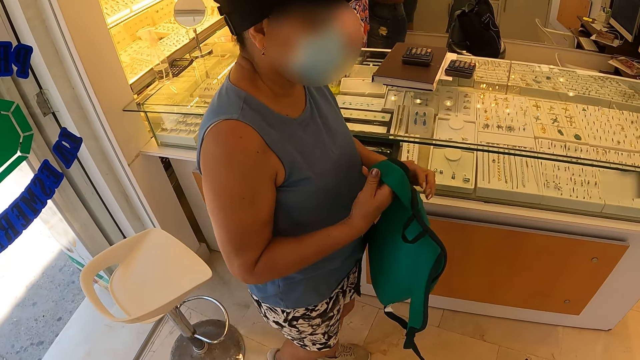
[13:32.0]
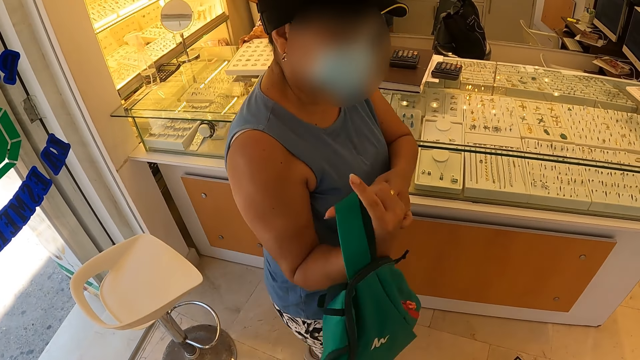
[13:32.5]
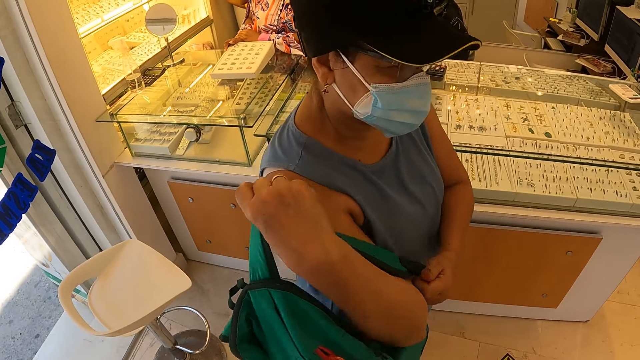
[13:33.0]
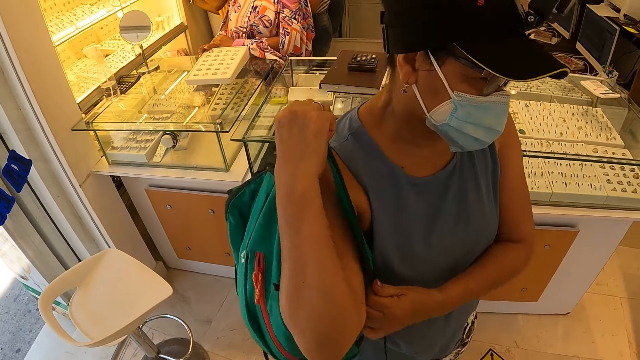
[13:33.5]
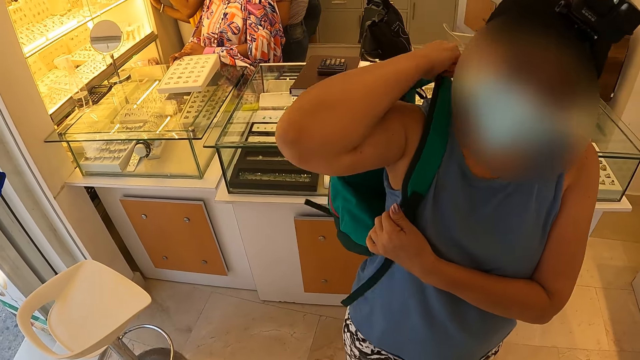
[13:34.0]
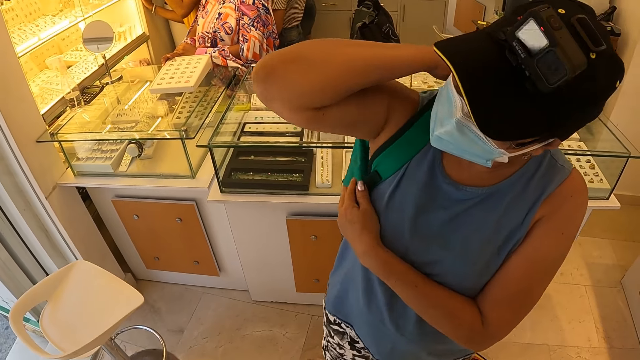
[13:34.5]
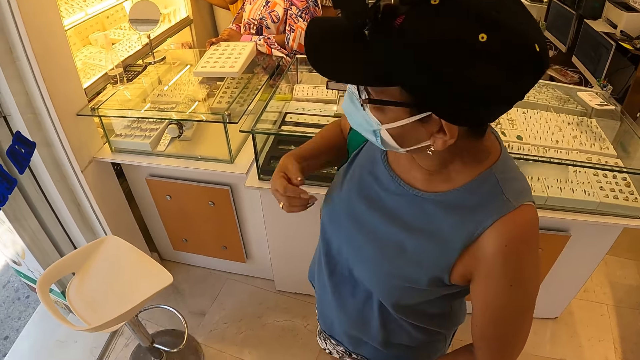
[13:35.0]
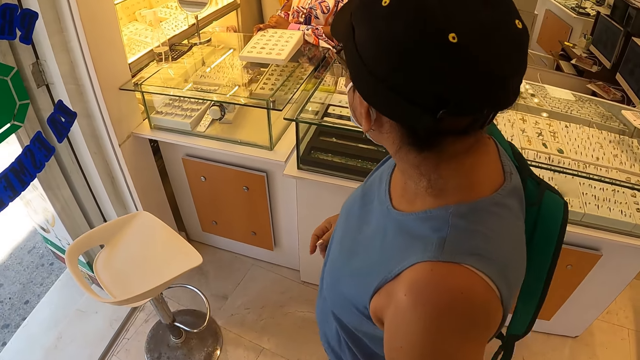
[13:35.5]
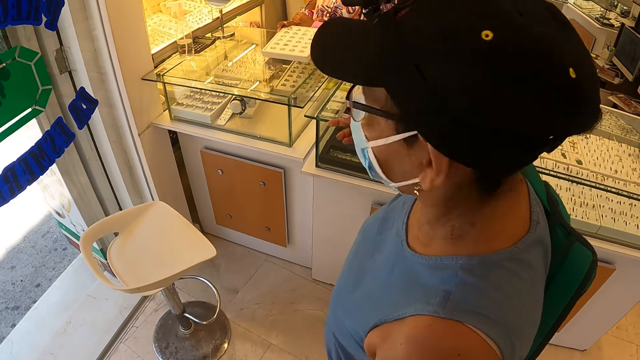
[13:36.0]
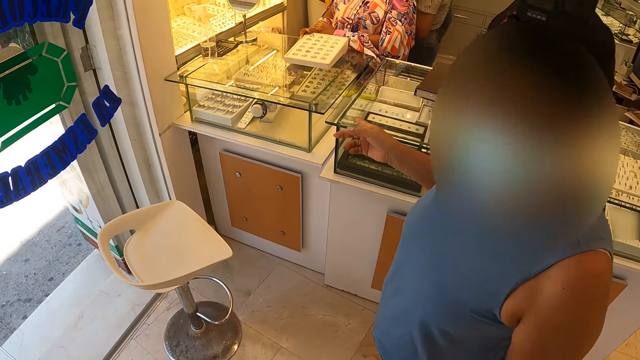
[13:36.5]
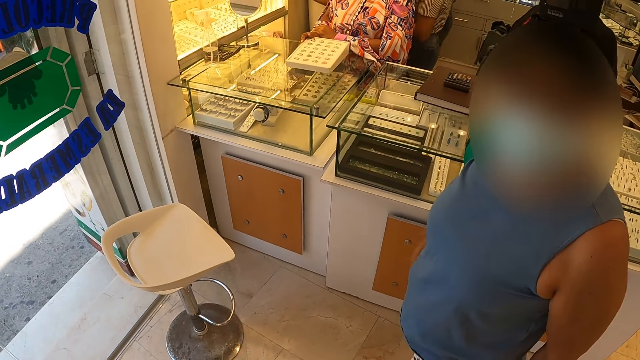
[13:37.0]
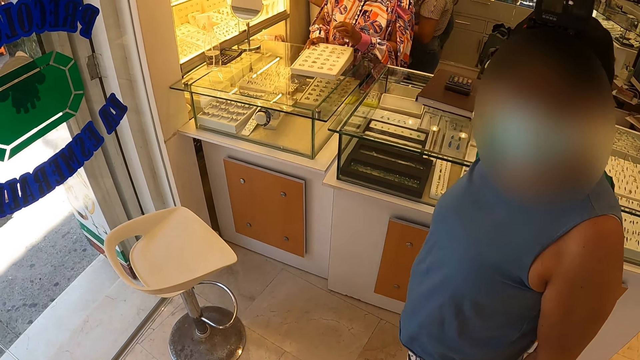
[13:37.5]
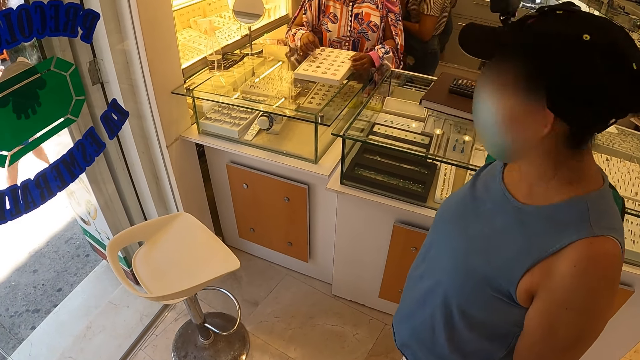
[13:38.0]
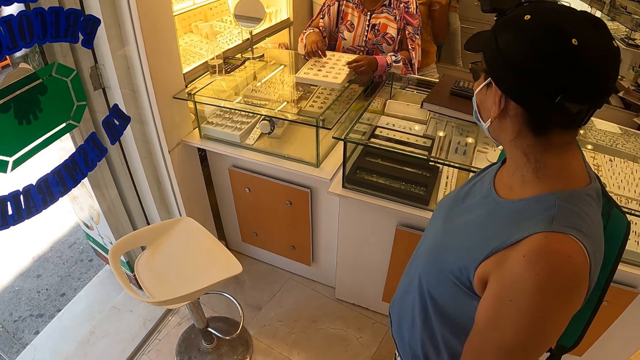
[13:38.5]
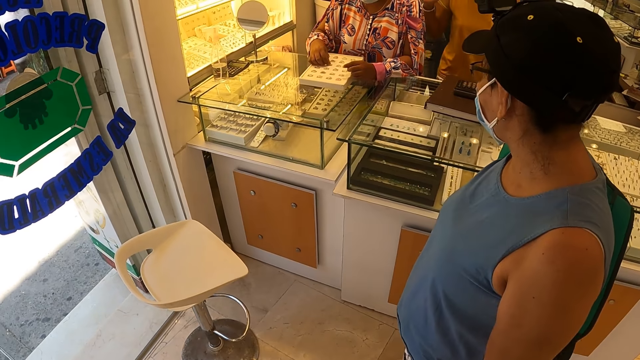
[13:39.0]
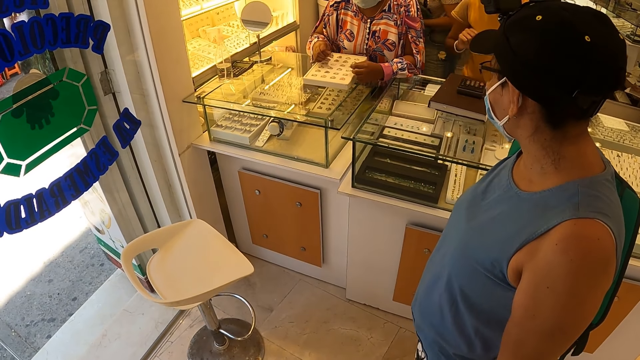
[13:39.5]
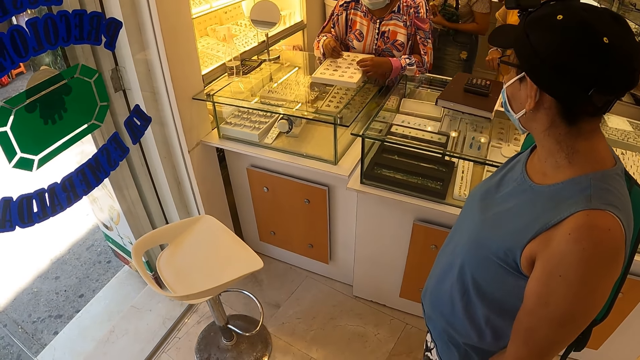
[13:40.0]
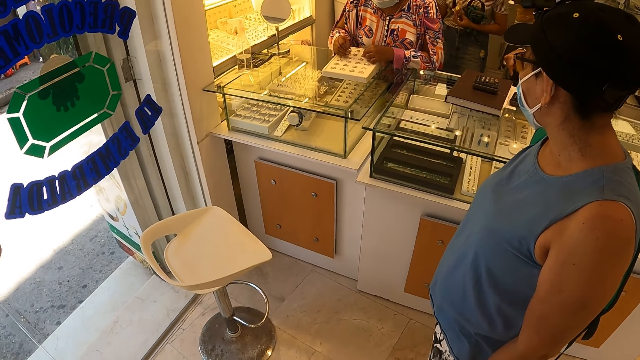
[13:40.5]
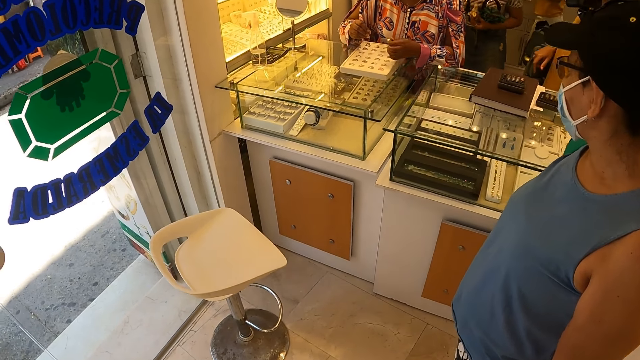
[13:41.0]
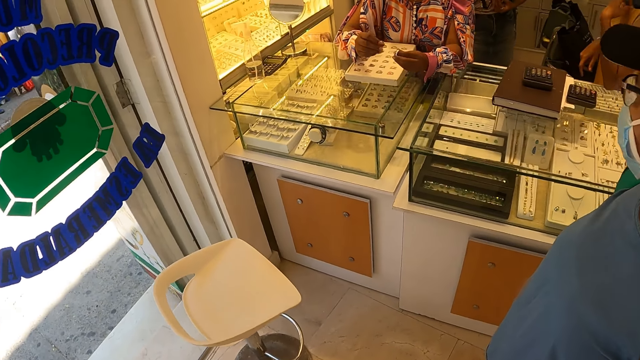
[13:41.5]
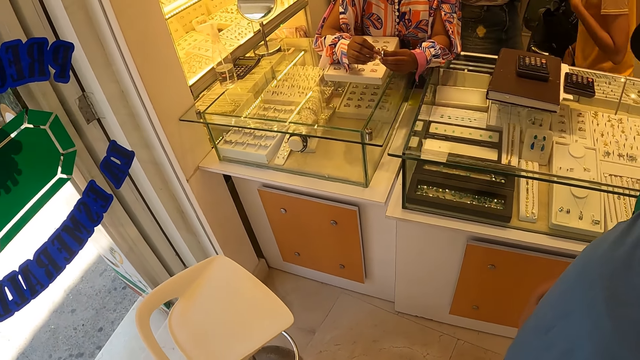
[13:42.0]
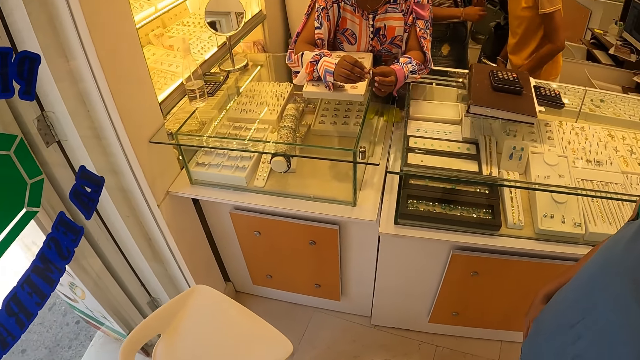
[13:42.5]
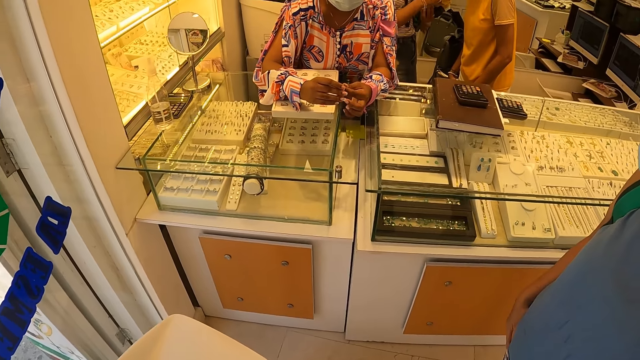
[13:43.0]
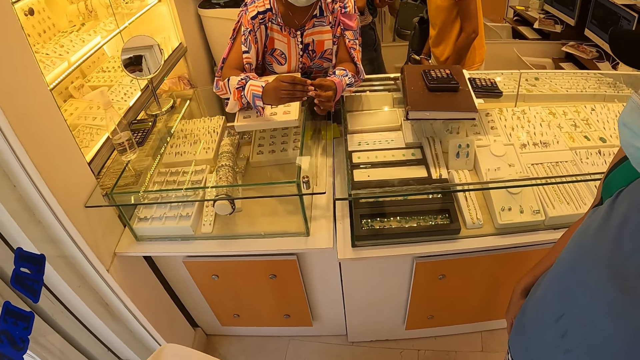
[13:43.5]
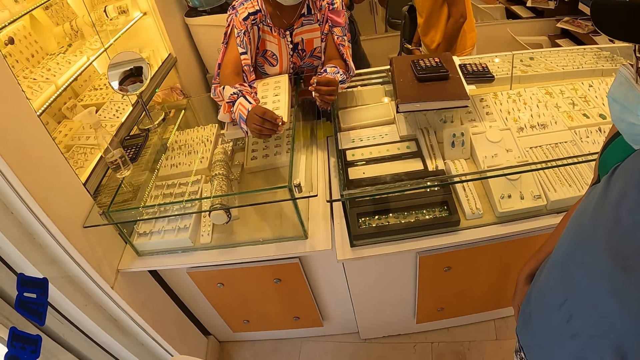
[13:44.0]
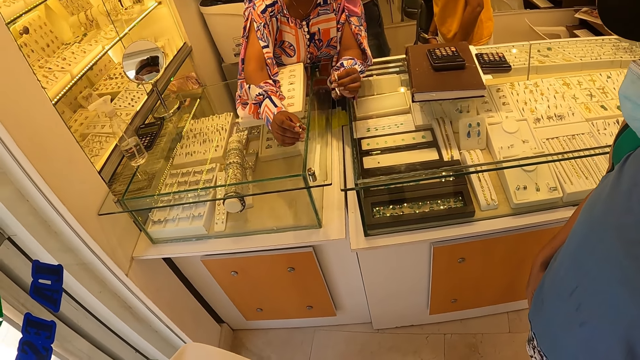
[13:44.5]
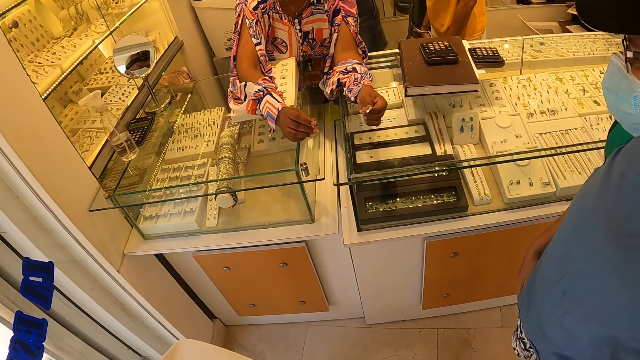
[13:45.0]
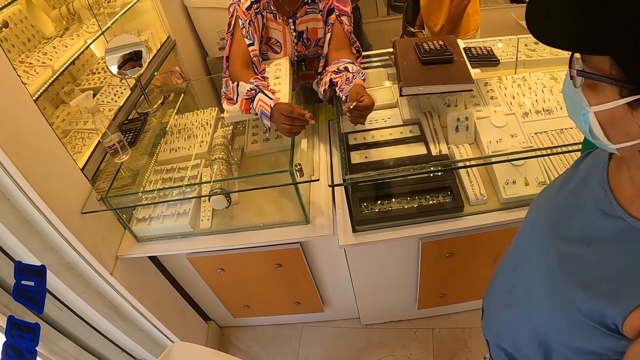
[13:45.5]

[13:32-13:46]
A woman puts on the back bag. The woman communicates to the camera wearer. The woman points her finger. The camera wearer moves a few steps.

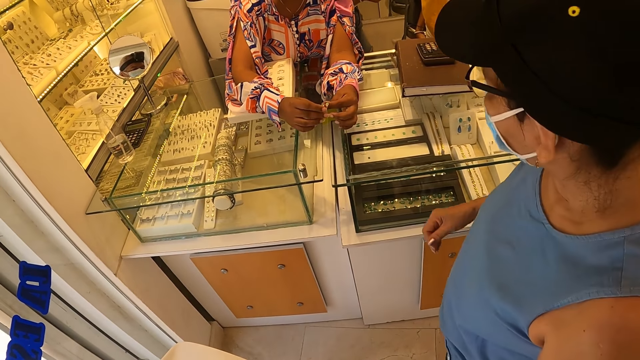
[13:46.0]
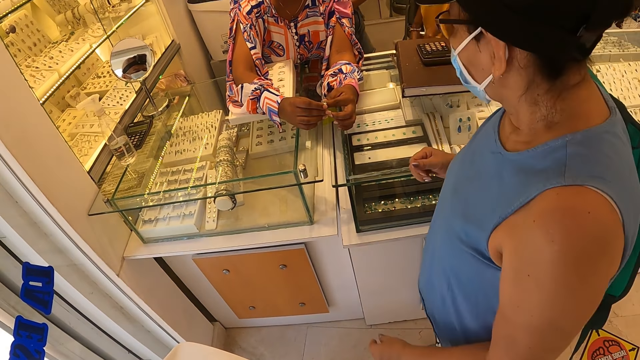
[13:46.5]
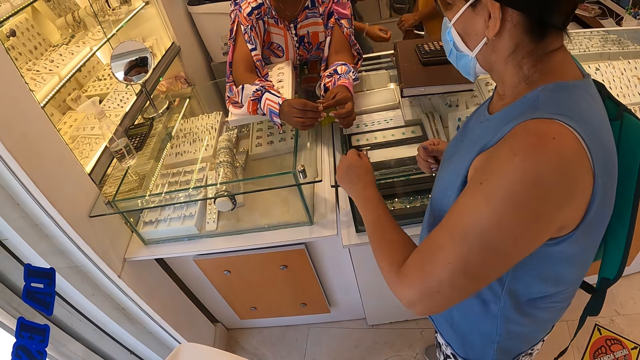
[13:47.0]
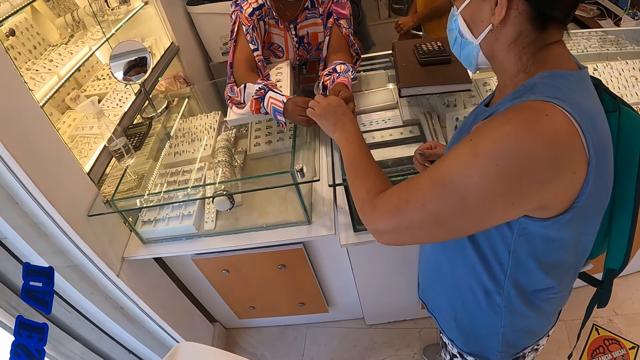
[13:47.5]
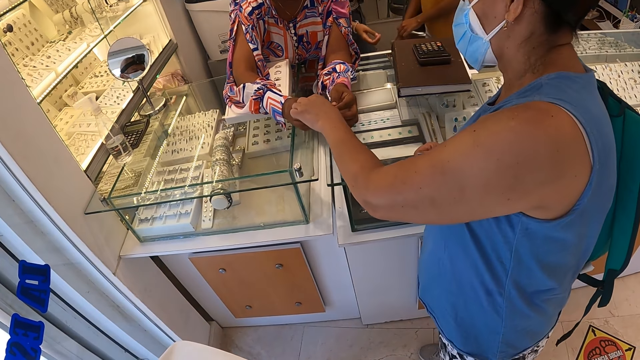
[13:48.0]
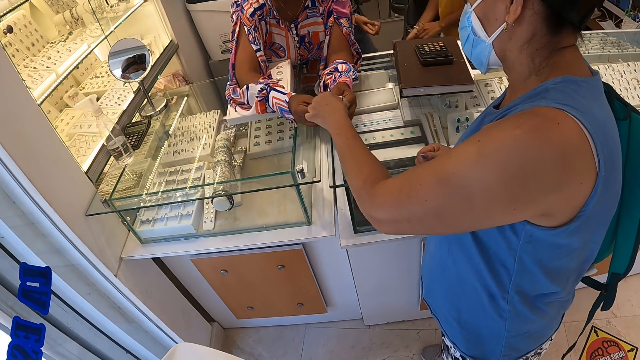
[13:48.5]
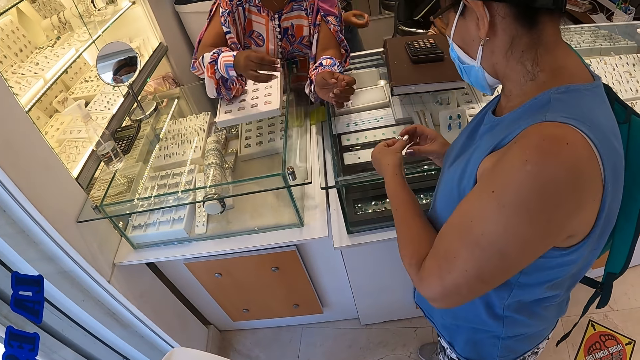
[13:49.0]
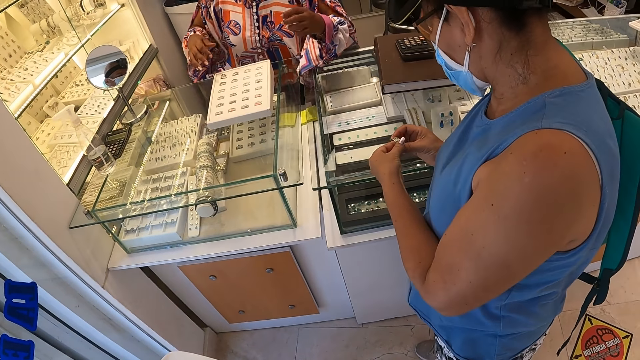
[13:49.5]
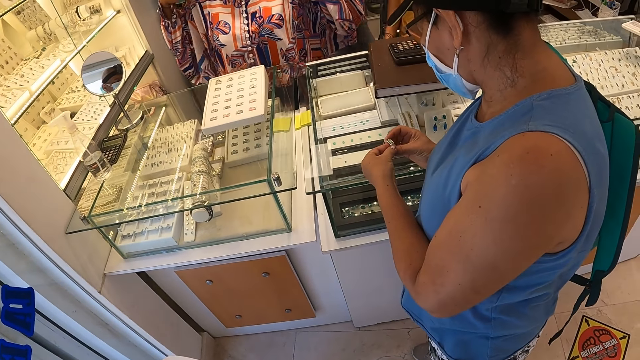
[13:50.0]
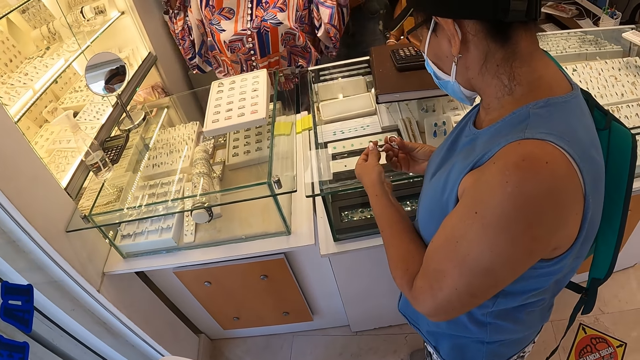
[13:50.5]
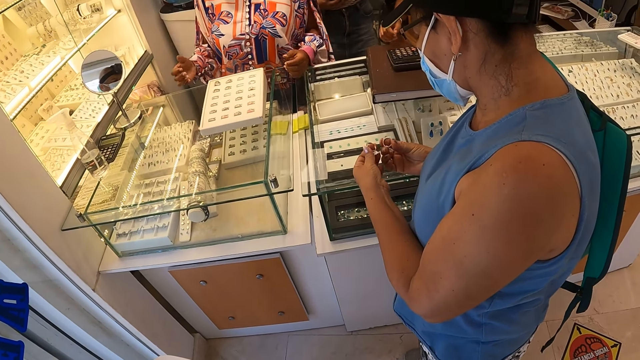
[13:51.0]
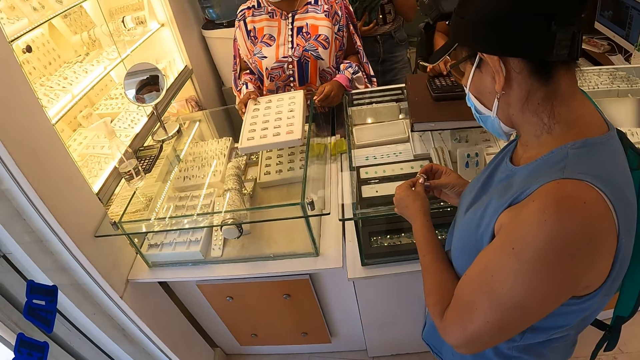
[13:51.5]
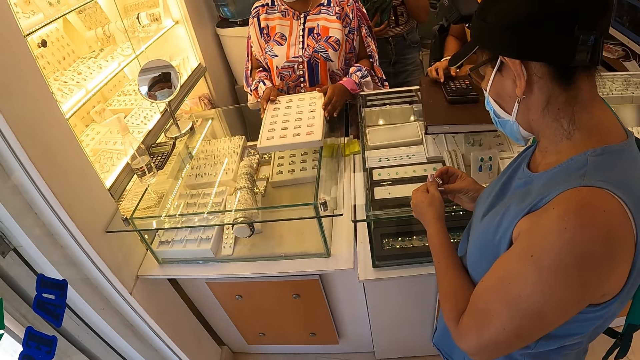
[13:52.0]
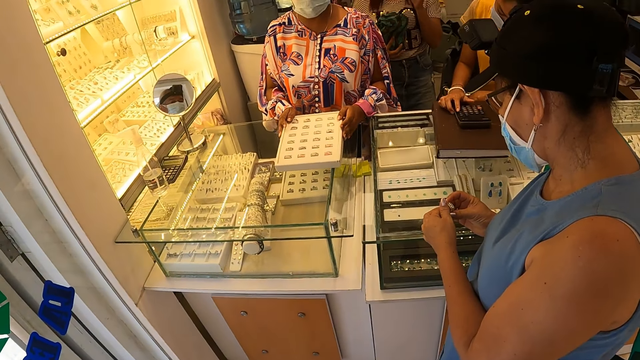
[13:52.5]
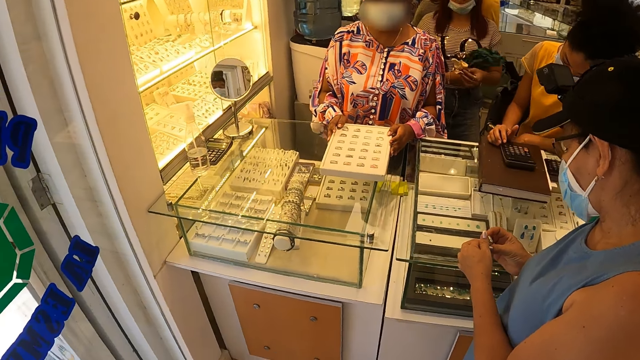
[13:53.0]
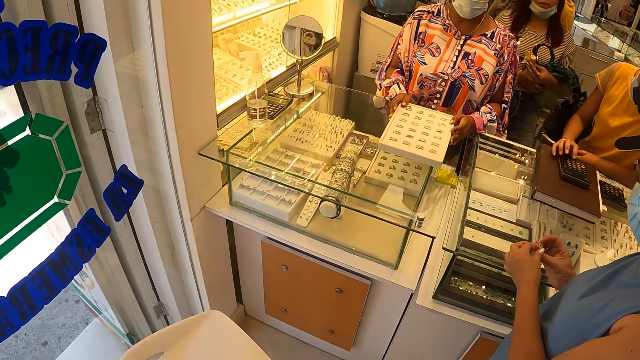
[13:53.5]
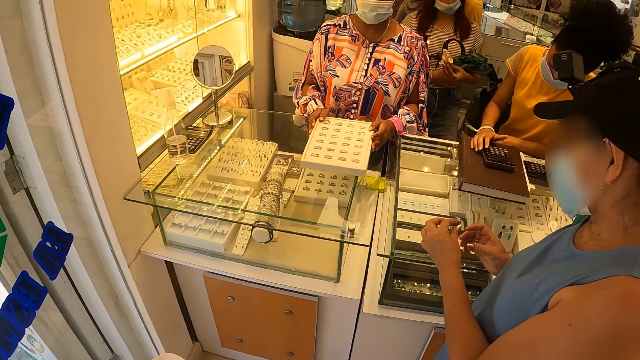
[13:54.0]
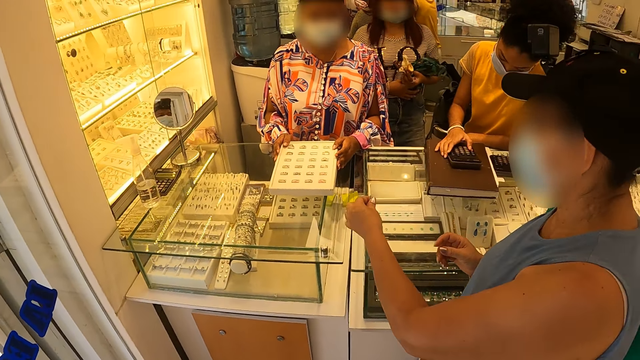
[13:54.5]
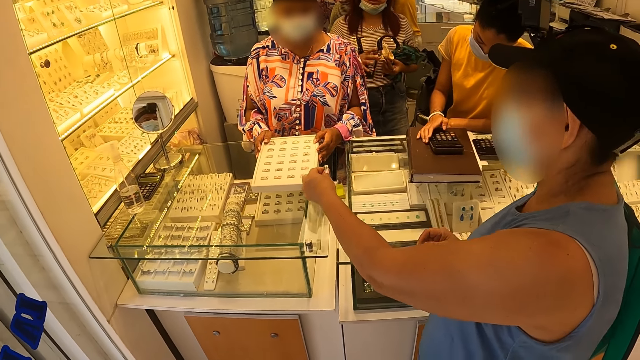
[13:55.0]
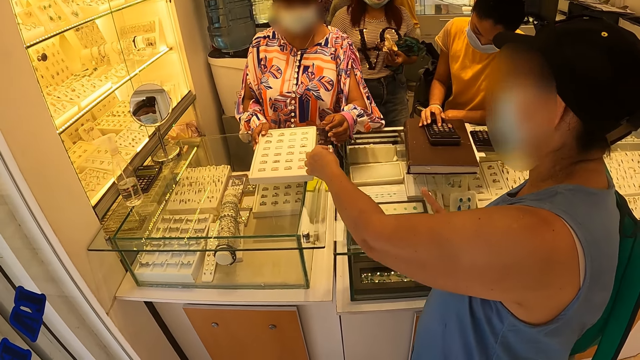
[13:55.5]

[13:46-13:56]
A lady picks the jewelries or rings from another lady. The first lady checks the ring. The camera wearer looks around the jewelry store. The first lady checks the rings. The first lady hands out the jewelries to the other lady.
